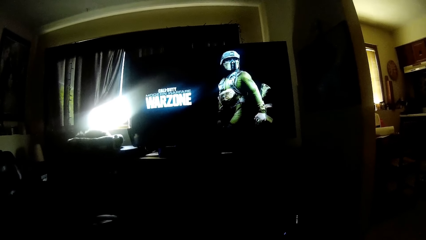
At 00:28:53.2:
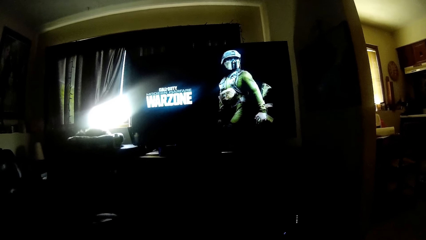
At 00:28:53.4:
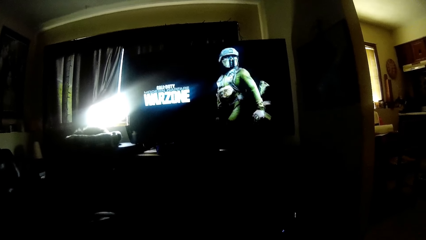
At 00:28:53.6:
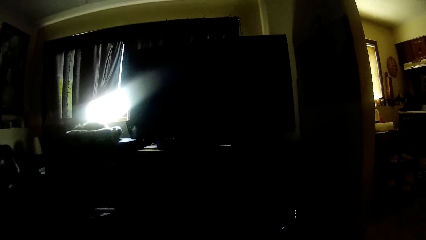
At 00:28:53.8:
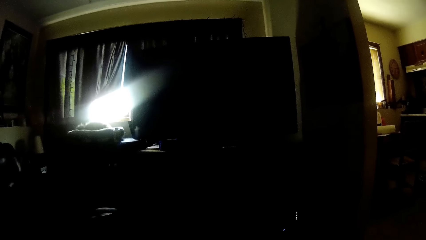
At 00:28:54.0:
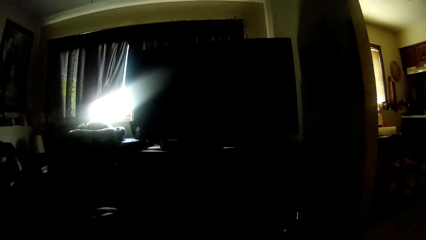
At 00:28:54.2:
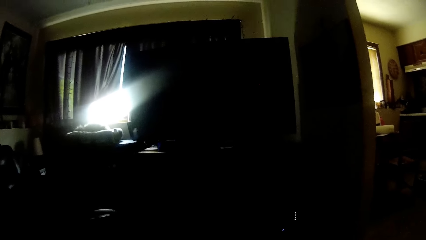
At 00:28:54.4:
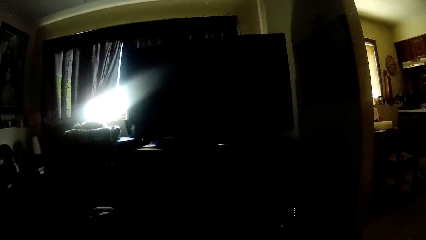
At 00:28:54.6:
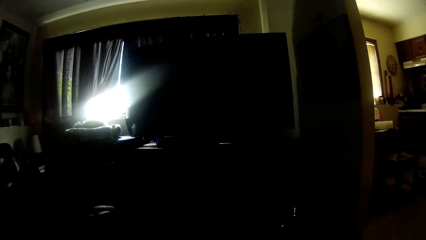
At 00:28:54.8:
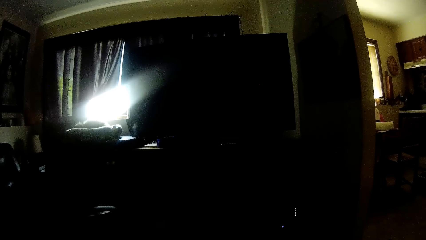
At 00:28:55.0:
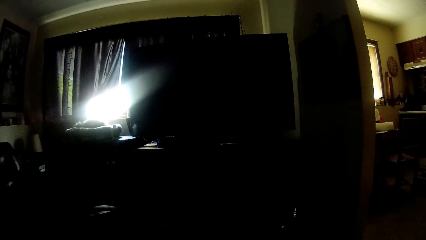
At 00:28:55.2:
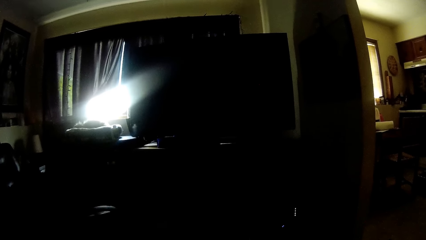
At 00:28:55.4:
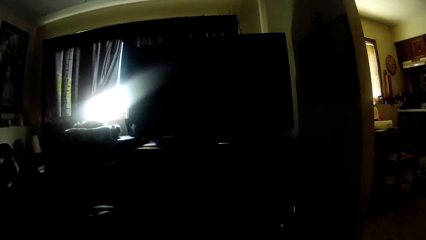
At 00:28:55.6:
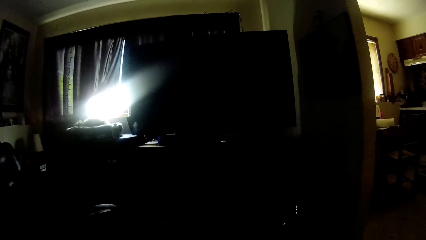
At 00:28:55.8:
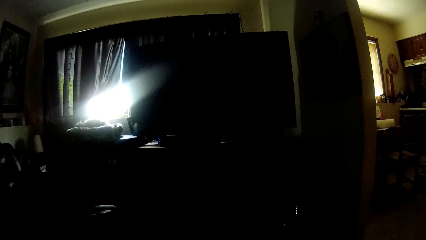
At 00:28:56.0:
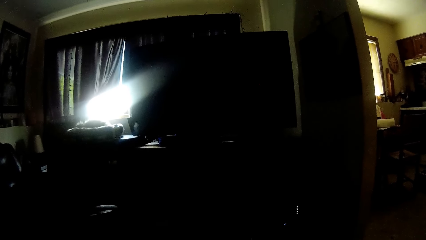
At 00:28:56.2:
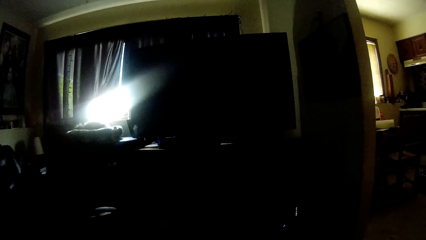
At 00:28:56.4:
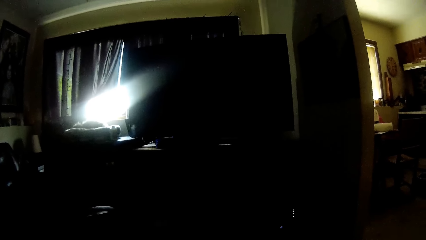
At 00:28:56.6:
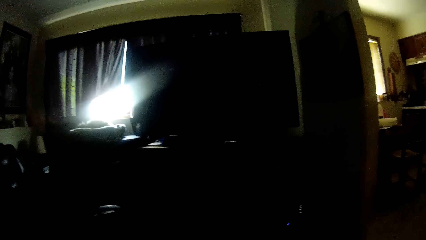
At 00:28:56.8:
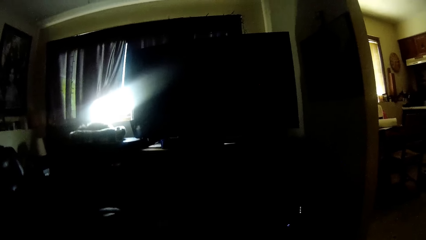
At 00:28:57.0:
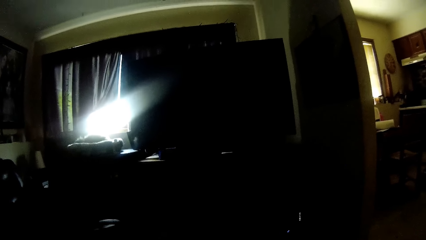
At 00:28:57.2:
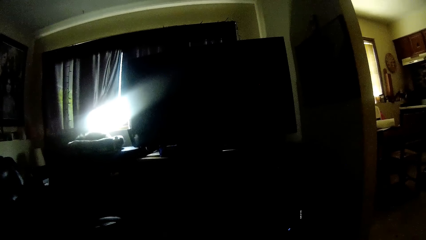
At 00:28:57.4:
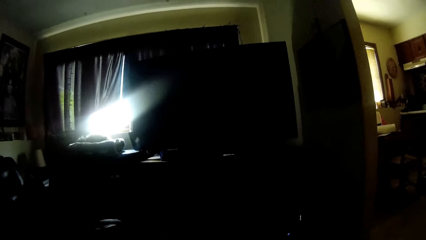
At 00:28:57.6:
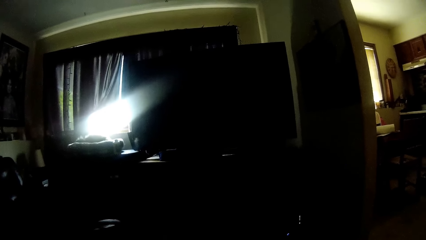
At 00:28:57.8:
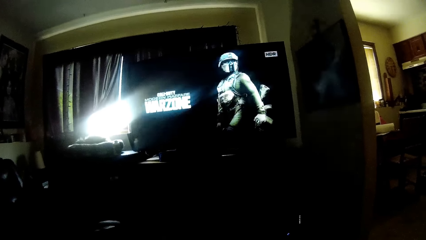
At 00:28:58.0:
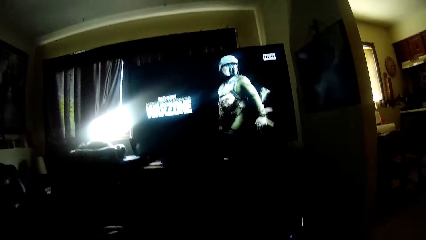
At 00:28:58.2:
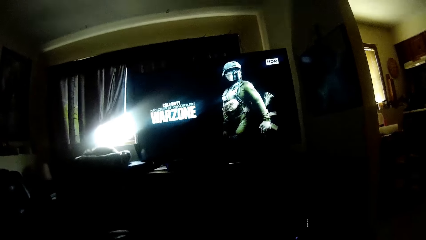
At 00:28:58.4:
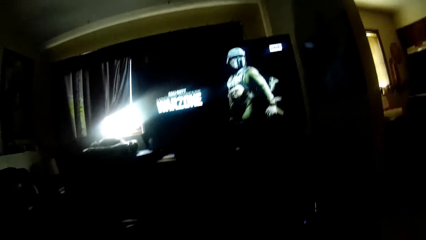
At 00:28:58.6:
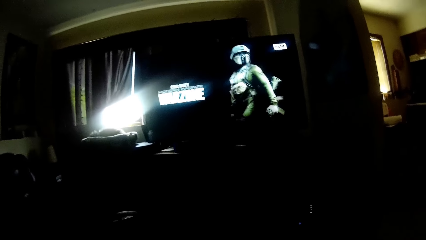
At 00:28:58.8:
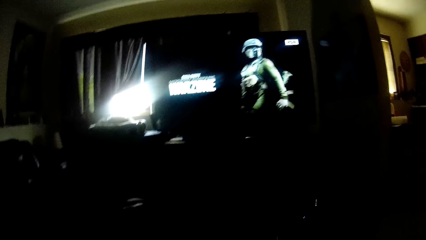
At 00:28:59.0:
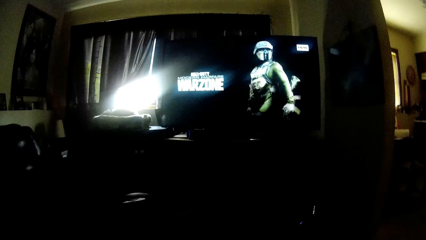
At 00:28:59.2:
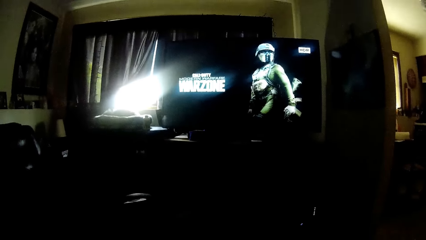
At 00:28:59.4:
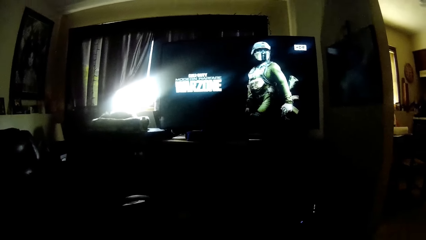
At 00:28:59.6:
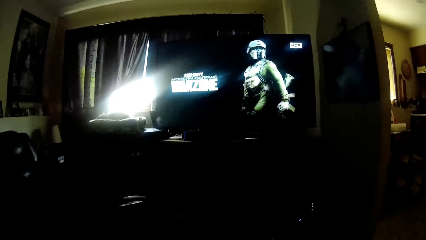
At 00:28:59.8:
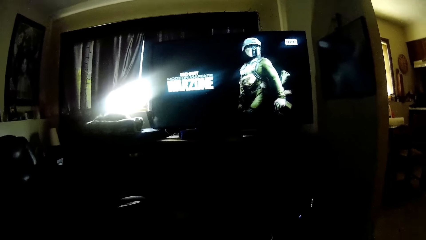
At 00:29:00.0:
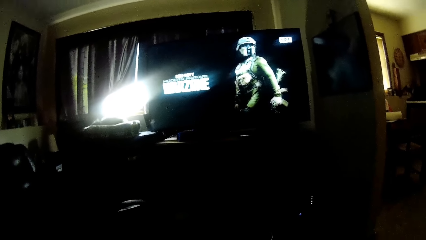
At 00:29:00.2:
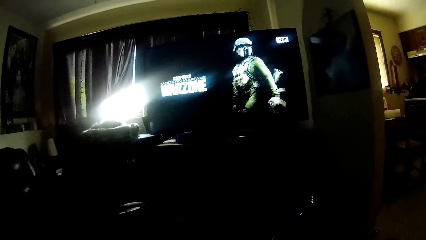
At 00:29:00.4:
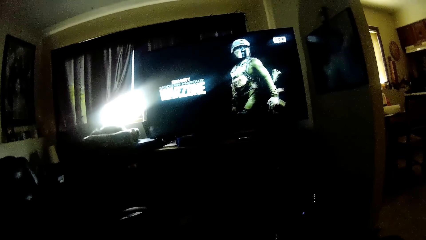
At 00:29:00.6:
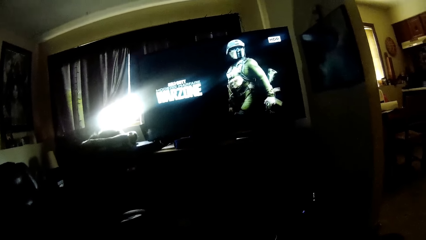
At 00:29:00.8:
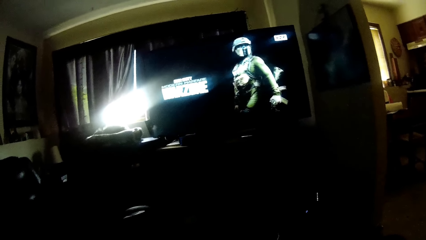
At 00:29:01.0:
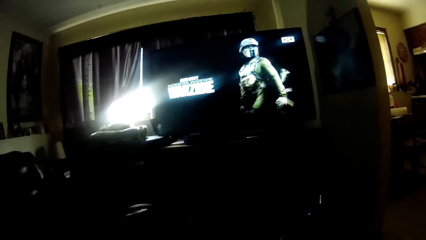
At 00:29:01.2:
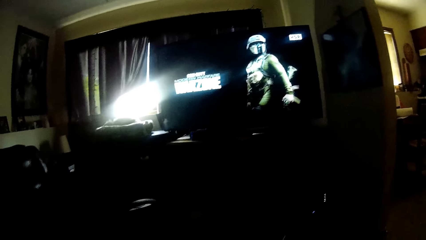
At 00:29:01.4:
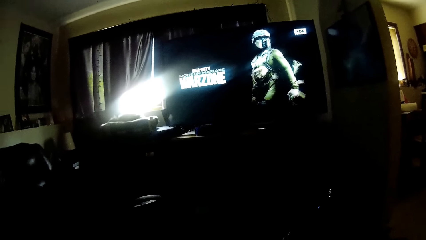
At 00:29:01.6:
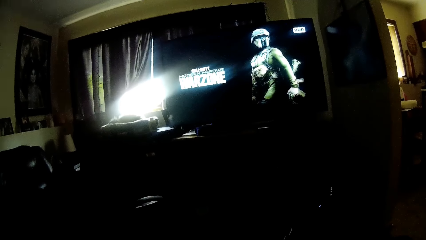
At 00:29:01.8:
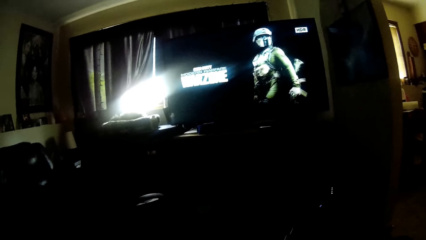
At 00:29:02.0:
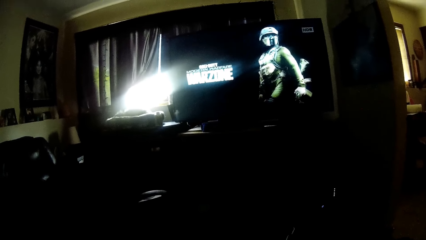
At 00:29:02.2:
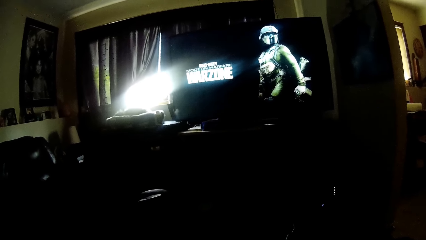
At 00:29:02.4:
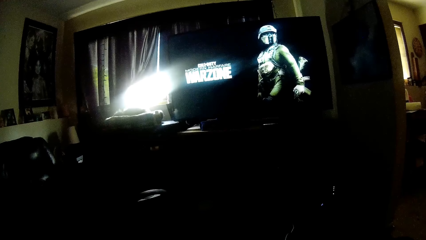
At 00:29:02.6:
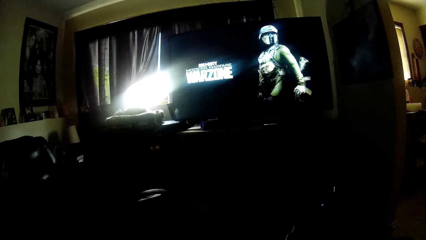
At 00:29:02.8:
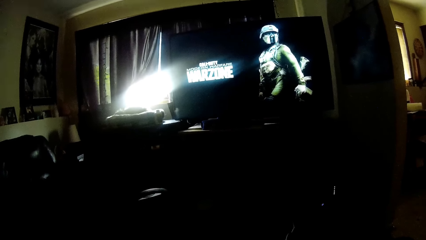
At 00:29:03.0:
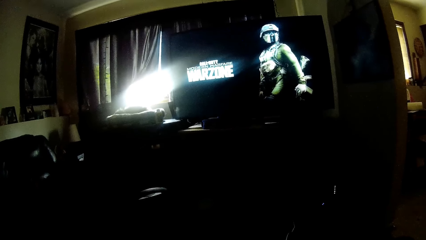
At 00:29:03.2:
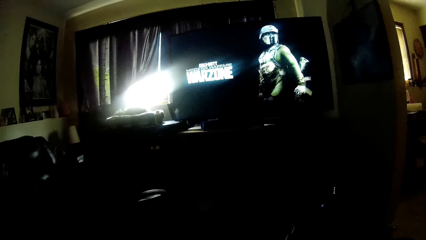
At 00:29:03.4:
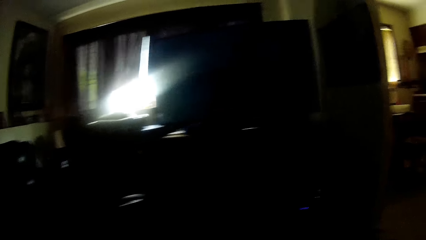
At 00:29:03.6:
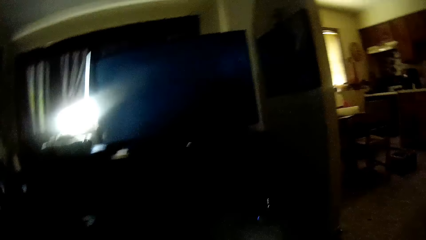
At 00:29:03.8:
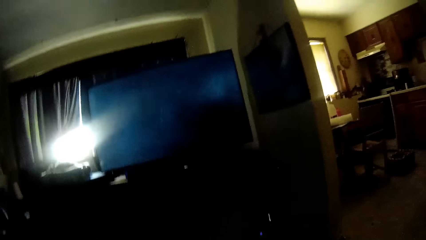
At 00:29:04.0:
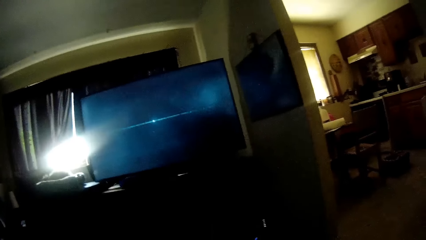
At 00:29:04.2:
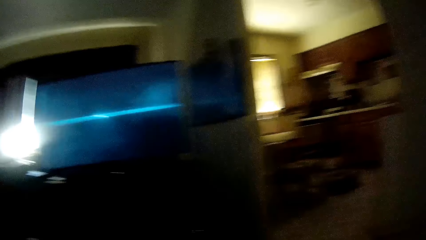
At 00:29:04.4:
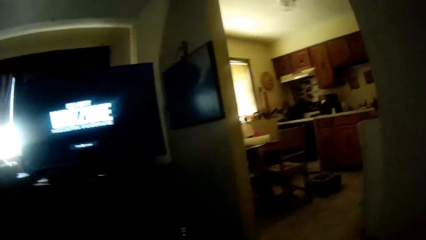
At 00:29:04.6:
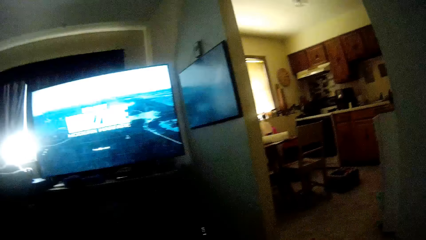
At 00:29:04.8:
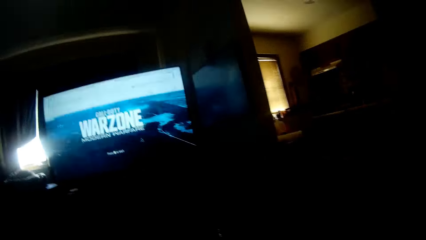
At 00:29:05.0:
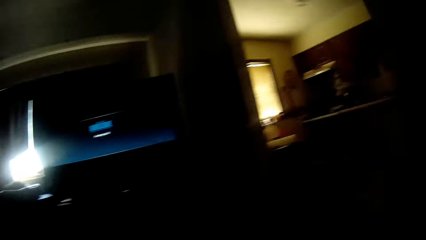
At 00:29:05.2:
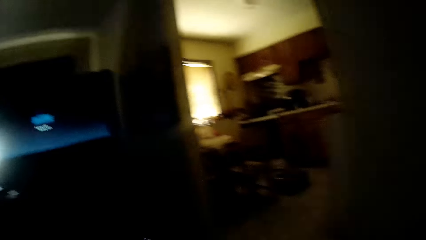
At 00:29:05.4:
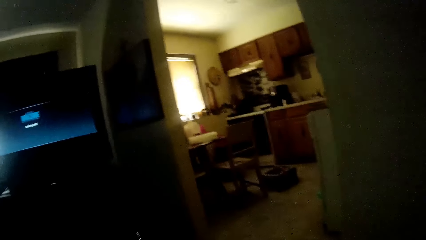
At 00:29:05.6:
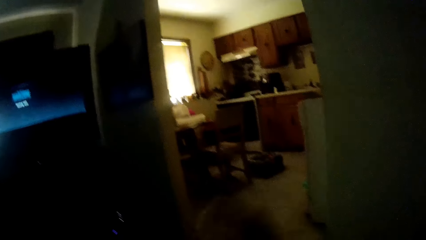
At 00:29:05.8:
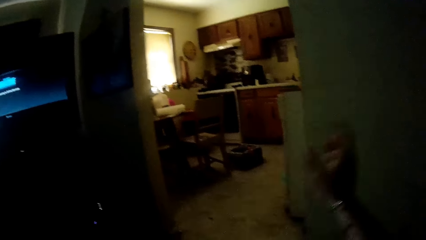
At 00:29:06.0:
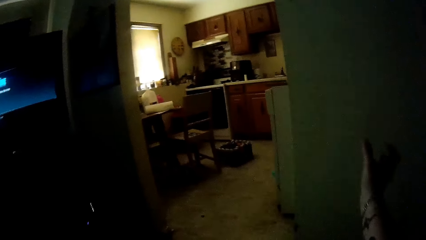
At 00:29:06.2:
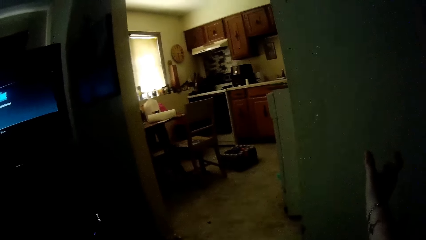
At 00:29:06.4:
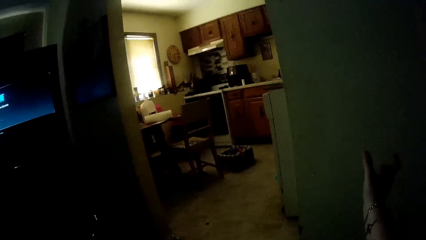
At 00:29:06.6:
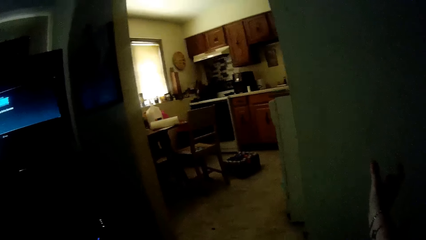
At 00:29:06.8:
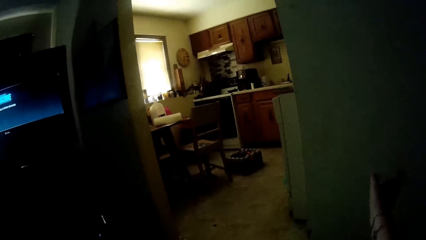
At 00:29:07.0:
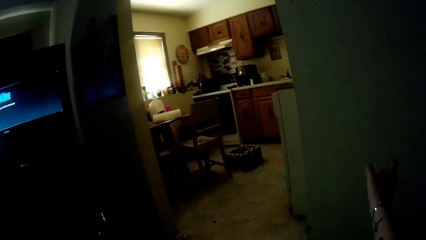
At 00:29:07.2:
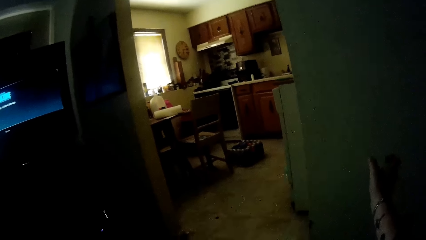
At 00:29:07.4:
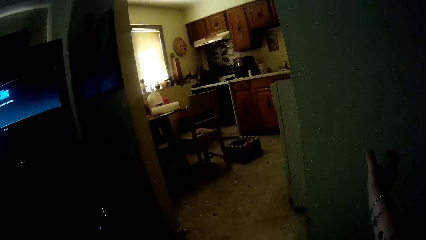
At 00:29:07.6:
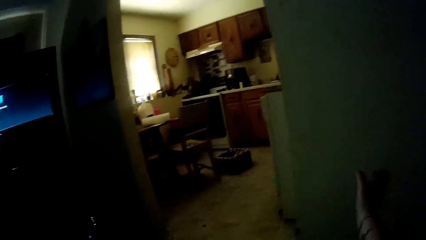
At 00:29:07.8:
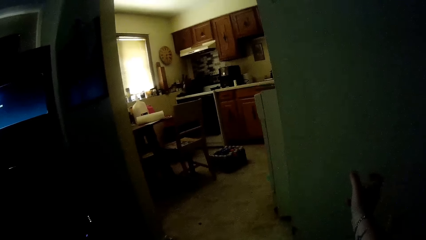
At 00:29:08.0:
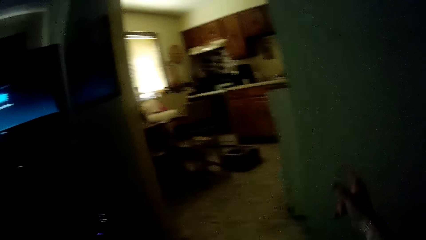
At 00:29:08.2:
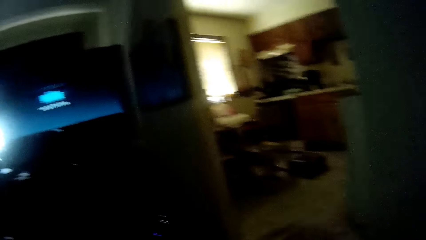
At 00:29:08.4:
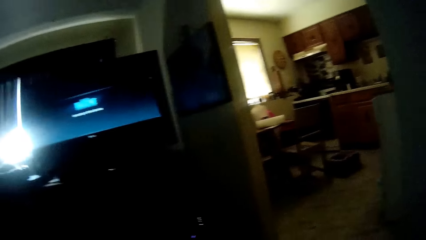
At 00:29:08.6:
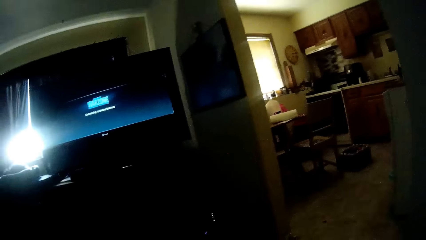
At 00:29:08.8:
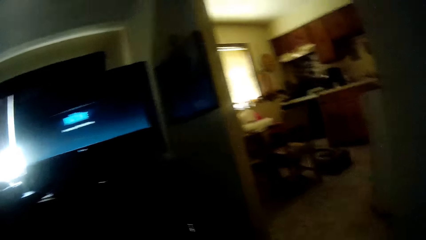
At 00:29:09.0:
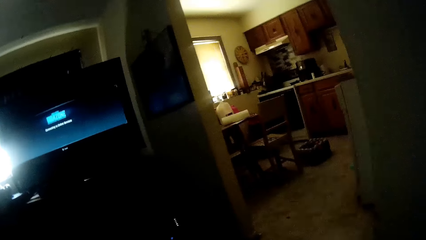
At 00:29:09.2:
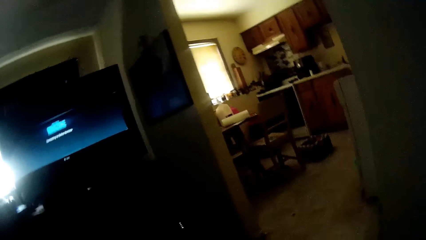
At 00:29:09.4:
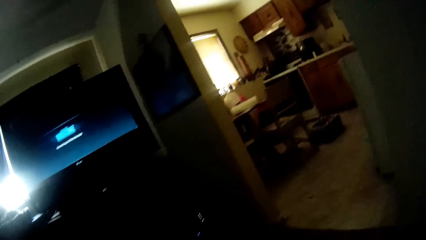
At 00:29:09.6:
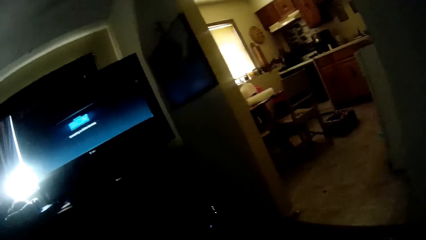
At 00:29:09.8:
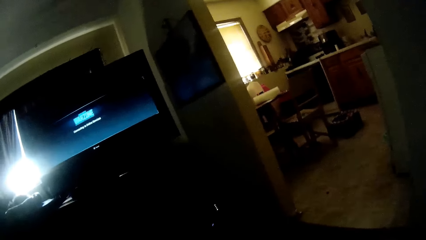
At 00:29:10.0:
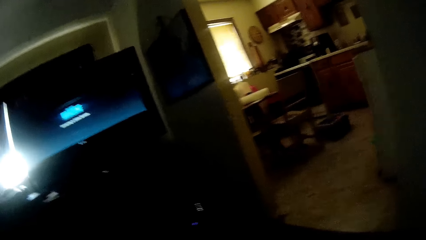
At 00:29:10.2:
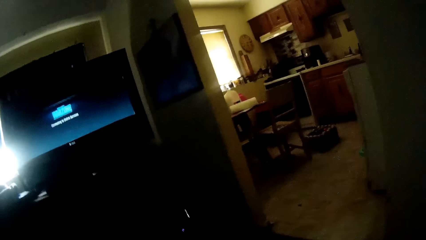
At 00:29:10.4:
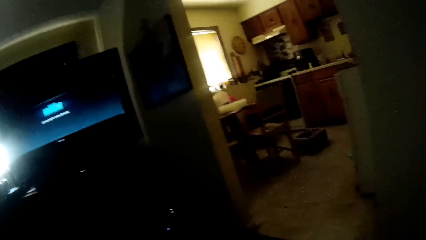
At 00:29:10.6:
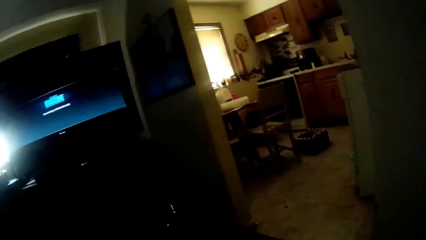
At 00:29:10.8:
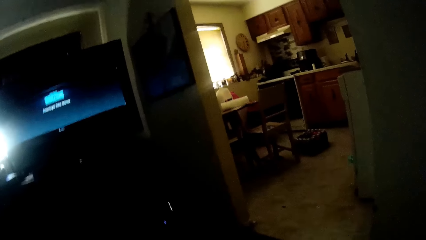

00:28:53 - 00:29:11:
The camera wearer switches off the television. He switches on the television. He operates the screen. He raises his right hand. He moves the hand. He lowers his right hand.
